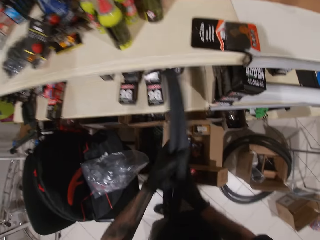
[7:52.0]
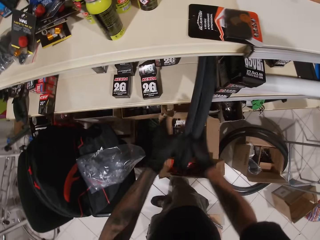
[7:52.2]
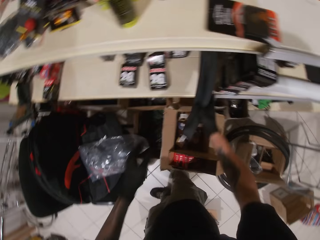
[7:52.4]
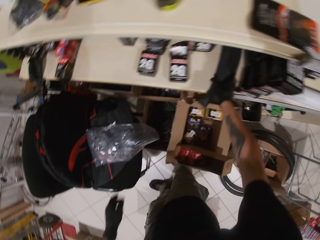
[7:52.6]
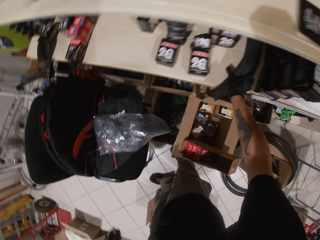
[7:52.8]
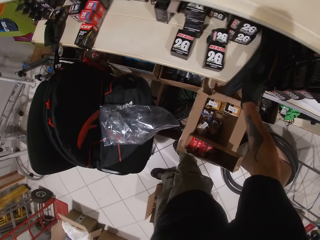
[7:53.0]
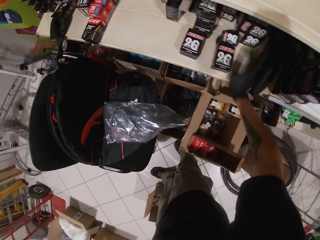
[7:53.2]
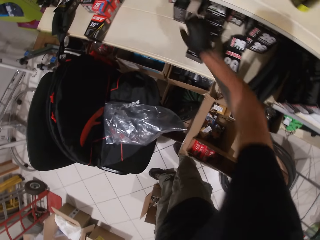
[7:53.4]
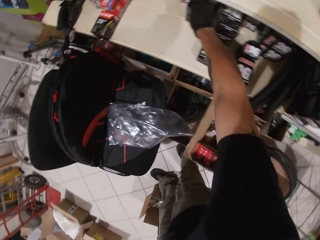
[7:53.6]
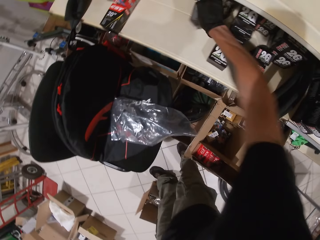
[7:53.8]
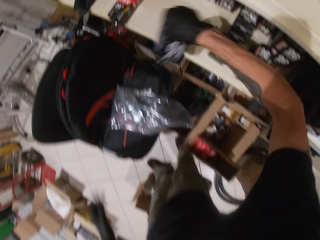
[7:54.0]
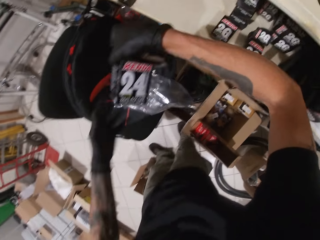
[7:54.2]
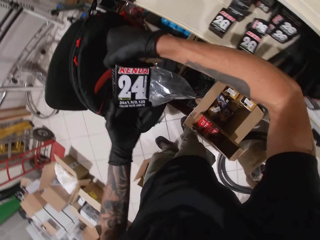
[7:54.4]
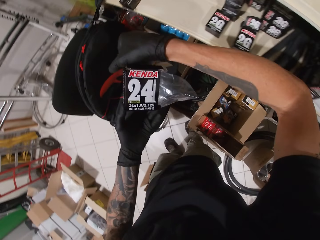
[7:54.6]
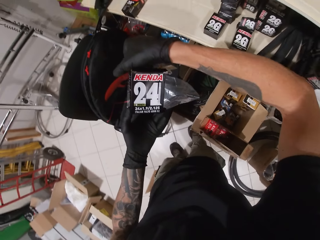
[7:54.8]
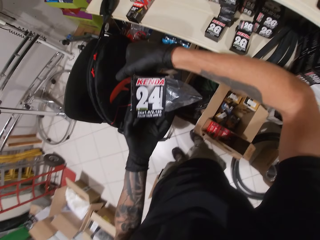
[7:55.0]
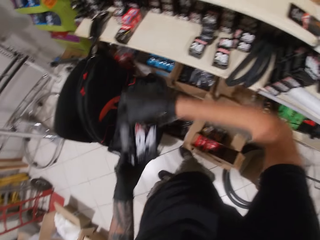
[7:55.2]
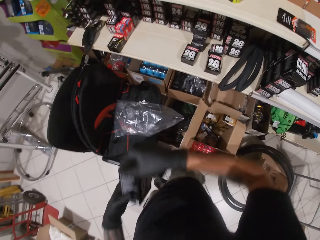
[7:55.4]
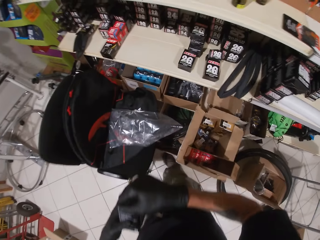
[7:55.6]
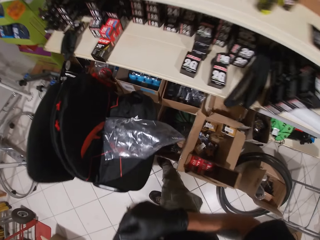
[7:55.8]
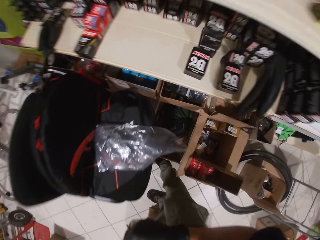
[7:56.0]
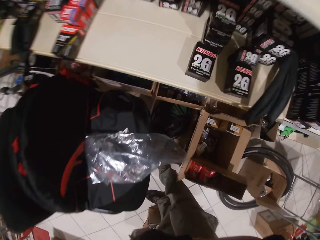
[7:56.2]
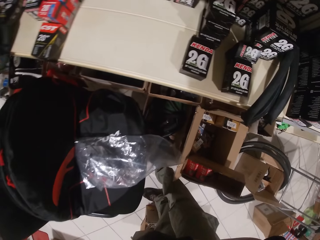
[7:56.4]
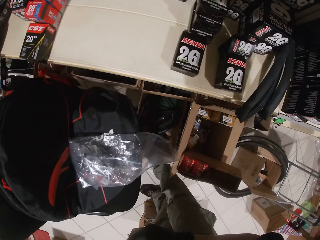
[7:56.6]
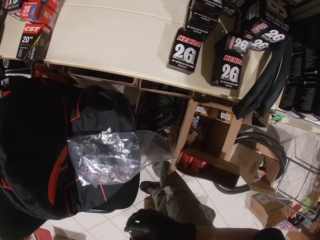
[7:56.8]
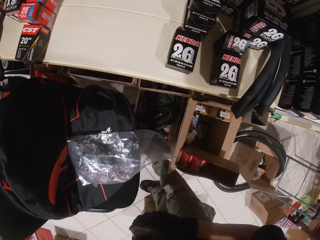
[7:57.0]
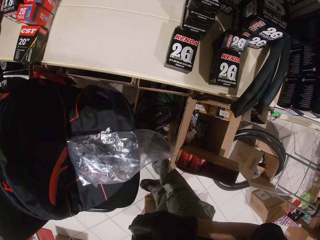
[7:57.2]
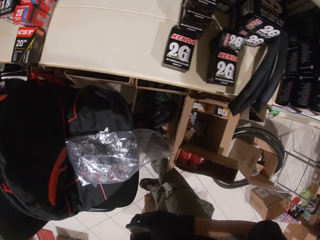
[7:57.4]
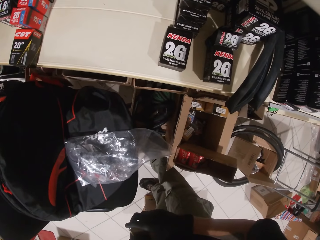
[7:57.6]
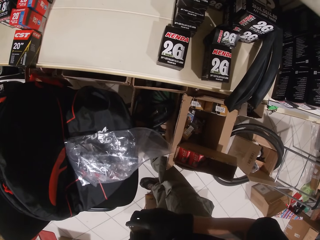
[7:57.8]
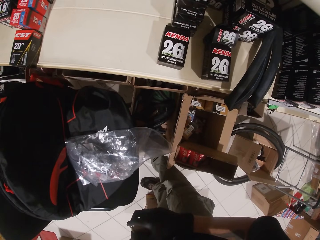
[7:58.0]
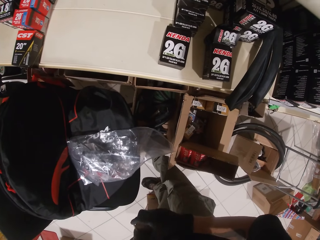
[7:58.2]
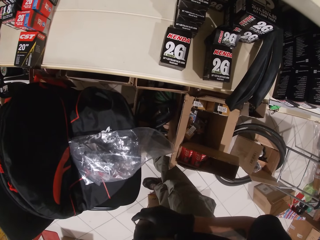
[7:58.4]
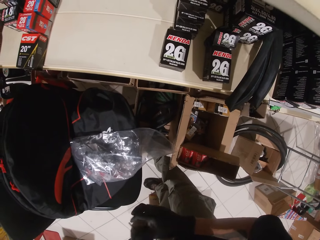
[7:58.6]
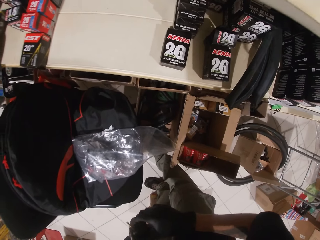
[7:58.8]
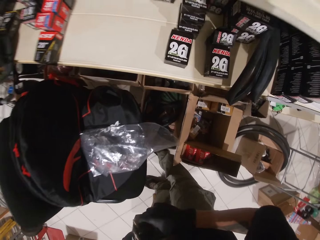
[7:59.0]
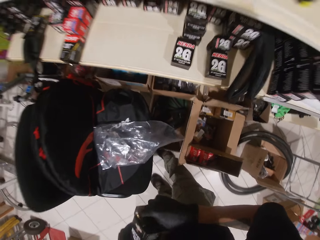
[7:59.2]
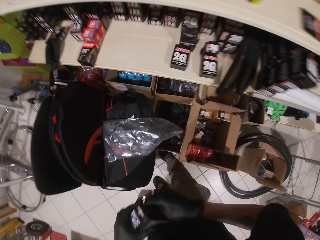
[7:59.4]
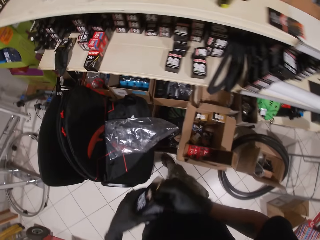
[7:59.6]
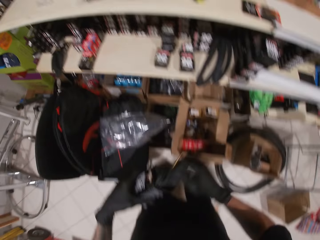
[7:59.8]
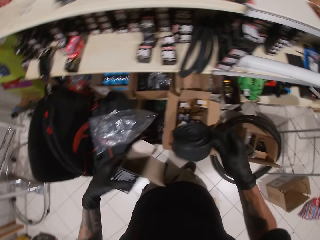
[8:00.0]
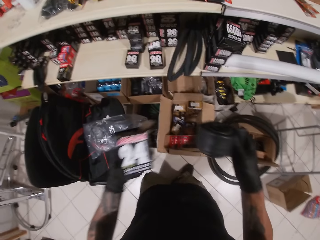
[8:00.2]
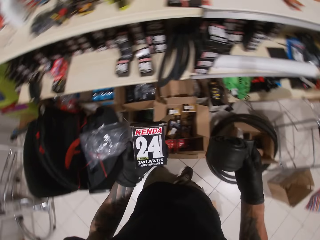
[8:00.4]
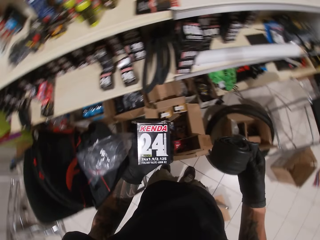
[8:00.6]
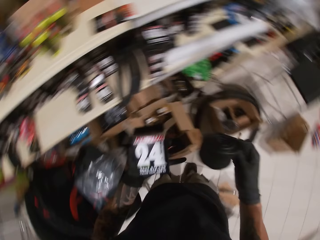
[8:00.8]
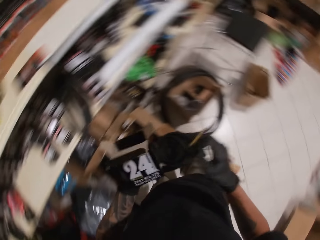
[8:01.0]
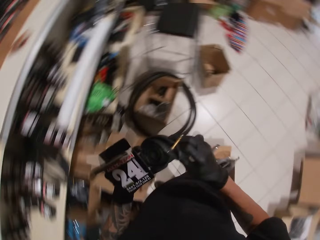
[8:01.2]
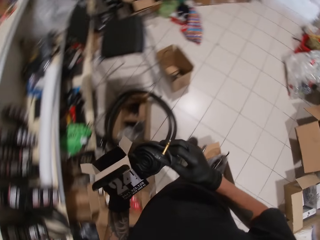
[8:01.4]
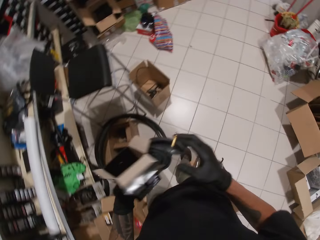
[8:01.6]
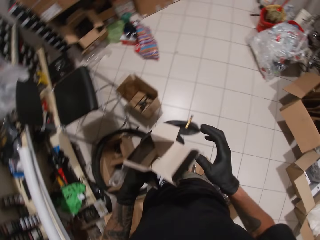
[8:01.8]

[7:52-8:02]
The camera wearer drops the bicycle inner tube inside the shelf with his right hand. He picks a pack from the shelf with his right hand. He holds the pack with his left hand. He looks closer to the shelf. He brings out a bicycle inner tube from the pack with his right hand. He holds the bicycle inner tube with his left hand.

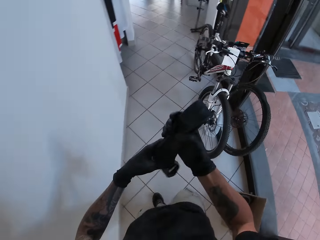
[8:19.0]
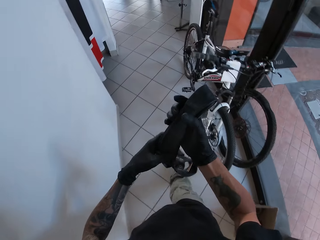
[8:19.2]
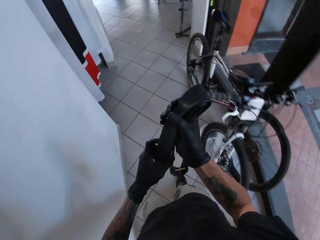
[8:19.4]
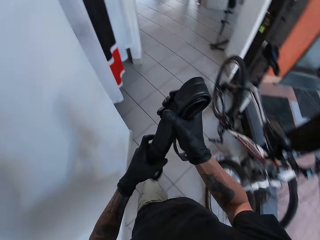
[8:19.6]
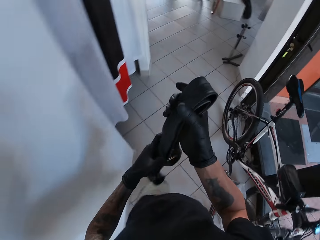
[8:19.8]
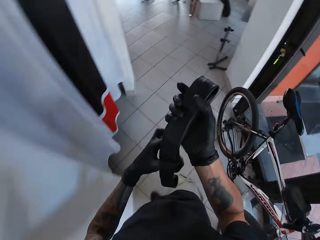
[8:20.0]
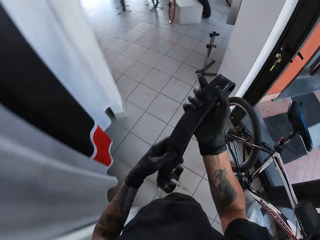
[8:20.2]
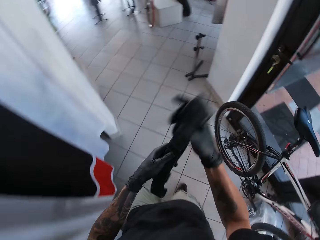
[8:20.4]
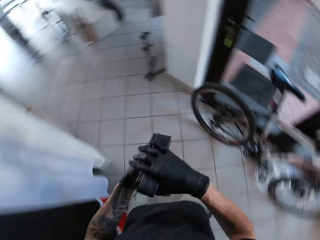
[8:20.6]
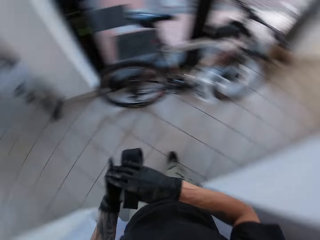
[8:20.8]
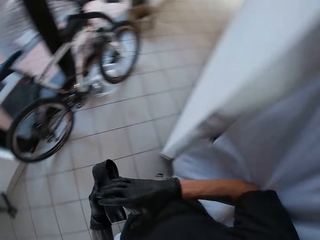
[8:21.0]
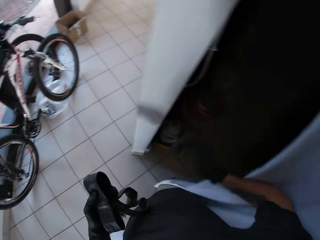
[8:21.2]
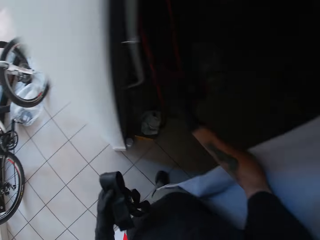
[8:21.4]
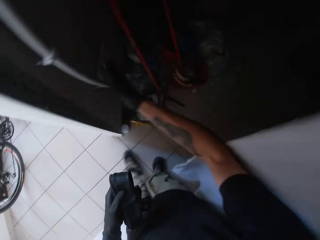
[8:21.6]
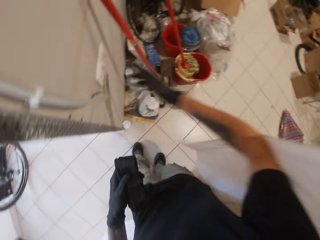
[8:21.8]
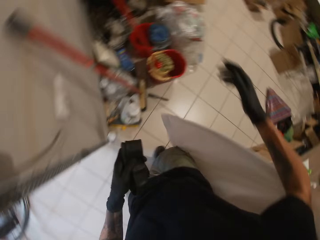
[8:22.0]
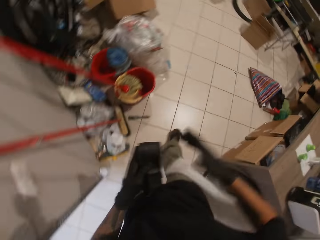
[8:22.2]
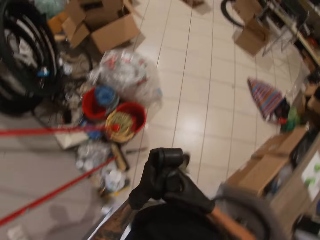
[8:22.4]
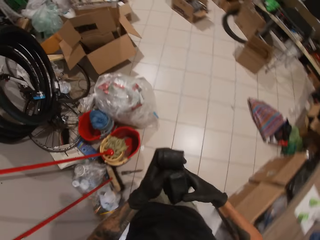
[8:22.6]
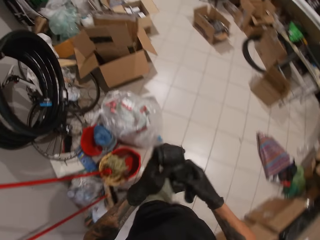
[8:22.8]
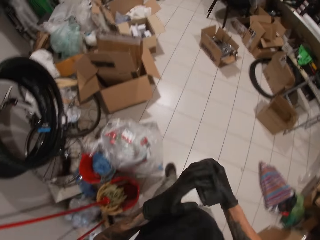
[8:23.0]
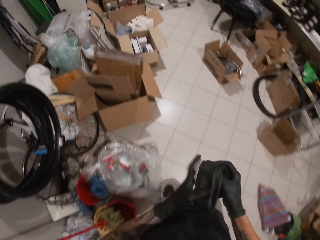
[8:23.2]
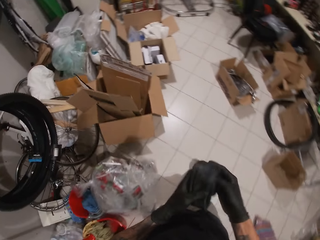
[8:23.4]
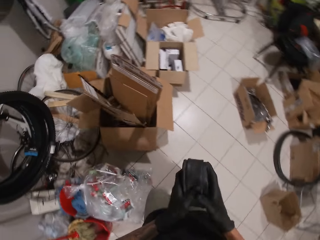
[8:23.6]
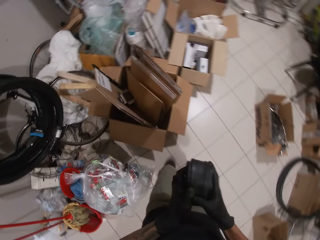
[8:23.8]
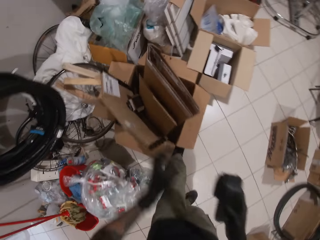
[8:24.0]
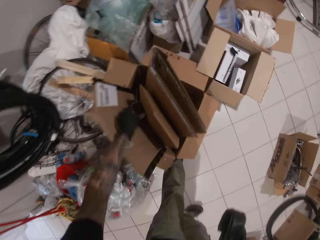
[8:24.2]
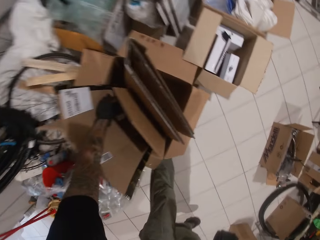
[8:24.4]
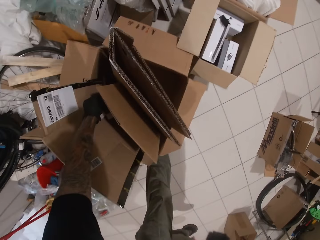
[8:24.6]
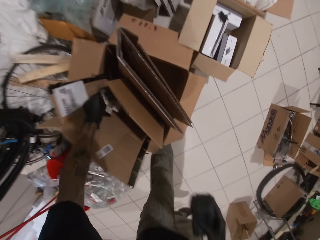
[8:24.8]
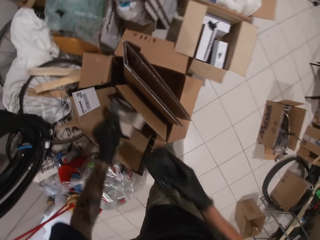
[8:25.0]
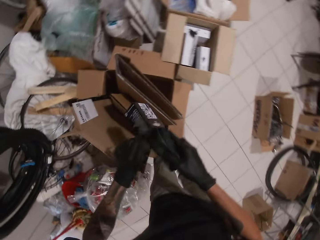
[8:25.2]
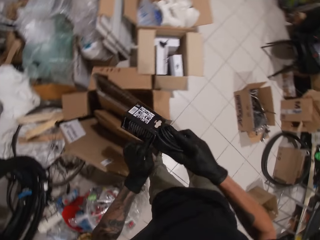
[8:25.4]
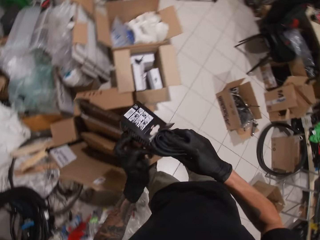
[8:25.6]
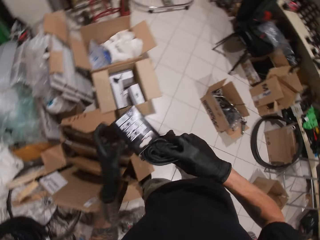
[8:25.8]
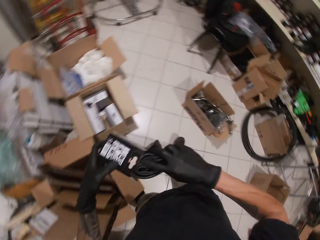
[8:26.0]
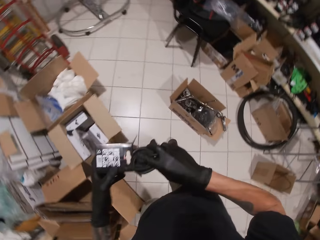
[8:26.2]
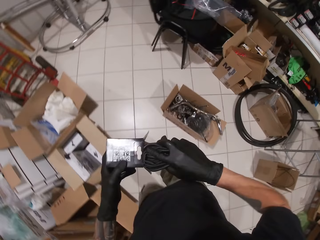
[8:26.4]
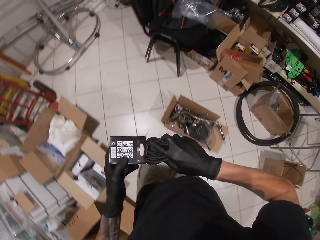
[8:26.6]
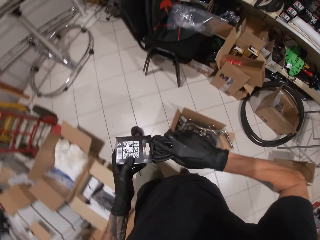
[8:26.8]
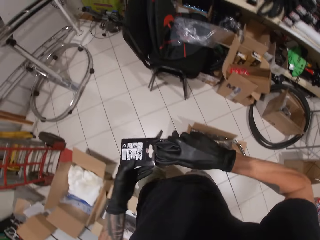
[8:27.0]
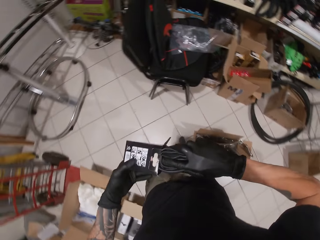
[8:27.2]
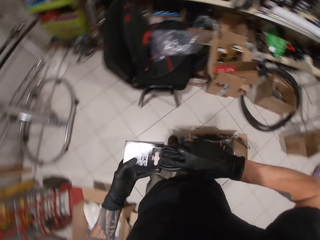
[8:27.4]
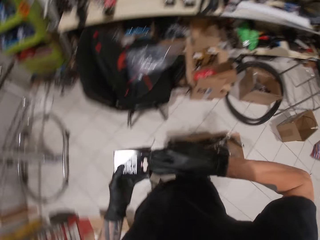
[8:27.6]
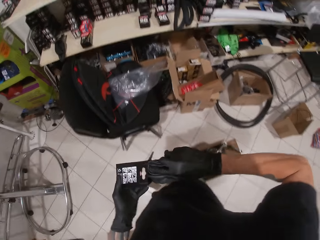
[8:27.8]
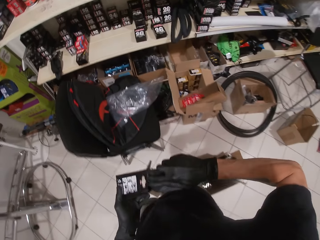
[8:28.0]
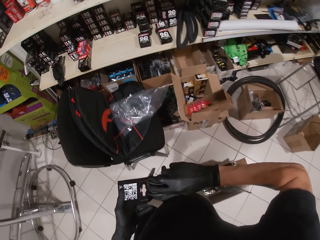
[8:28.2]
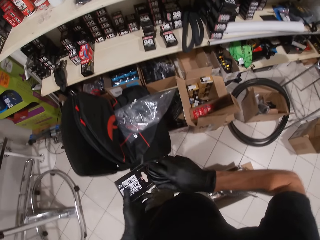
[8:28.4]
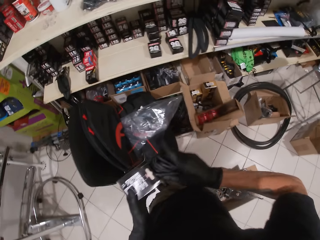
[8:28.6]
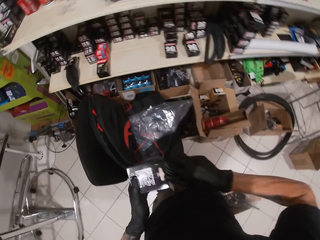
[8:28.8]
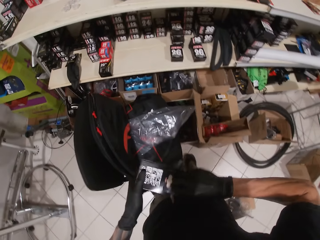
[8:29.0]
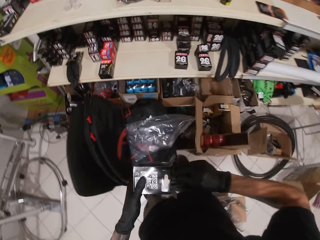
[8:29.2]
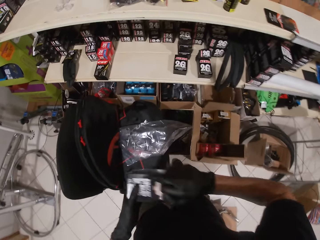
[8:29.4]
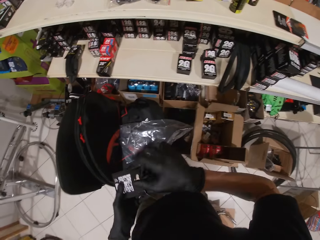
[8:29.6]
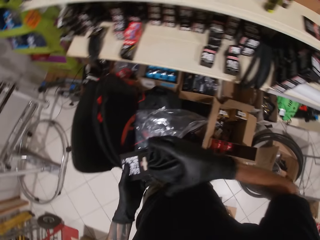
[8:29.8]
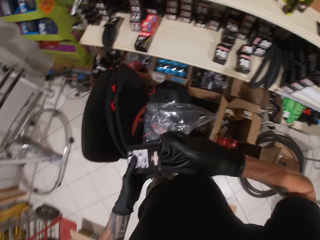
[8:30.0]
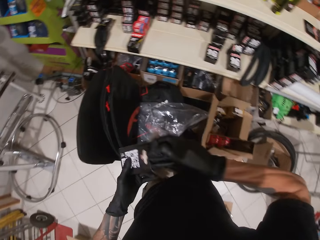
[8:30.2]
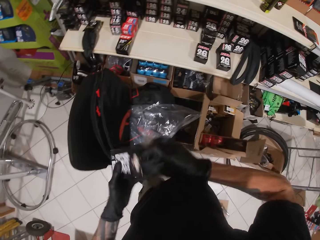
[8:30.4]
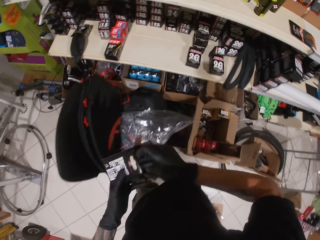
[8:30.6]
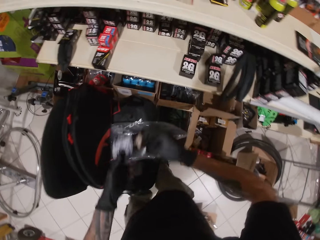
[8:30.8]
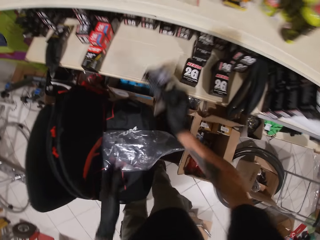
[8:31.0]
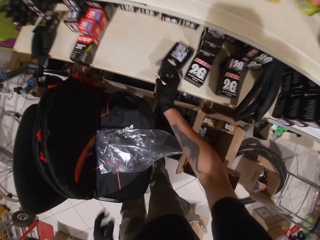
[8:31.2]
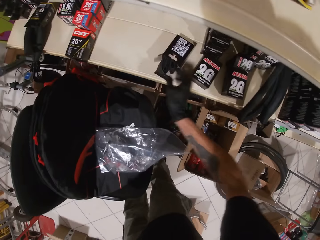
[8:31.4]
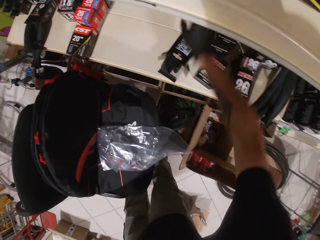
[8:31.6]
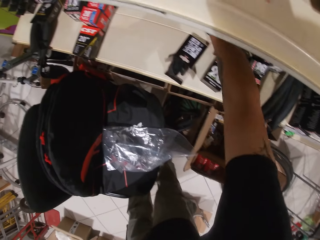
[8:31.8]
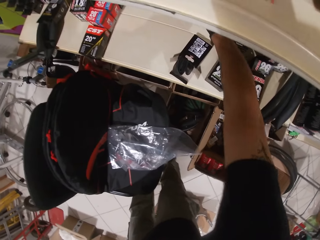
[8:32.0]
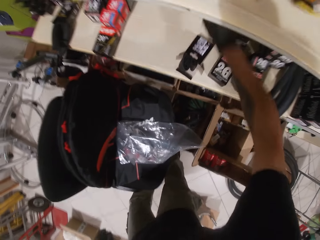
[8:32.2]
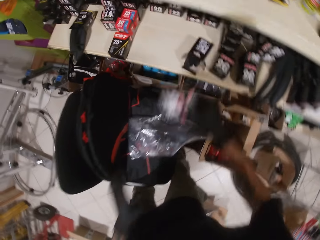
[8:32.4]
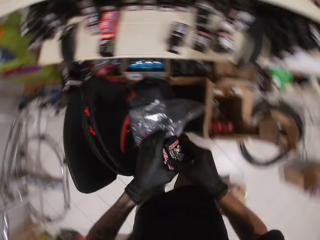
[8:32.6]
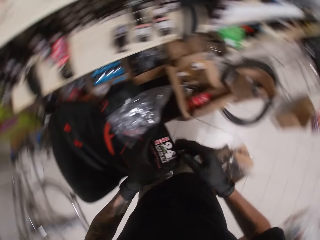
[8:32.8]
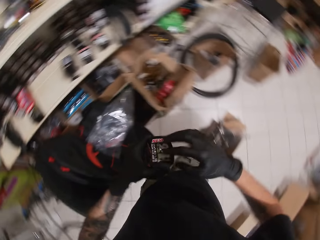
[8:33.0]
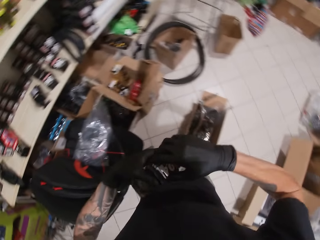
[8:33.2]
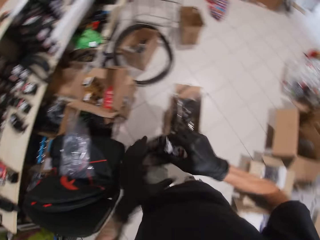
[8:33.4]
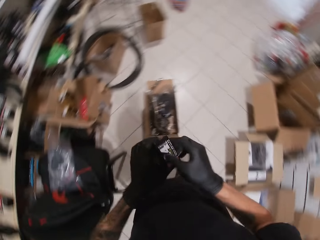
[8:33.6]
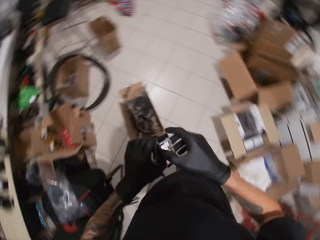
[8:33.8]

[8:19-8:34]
The camera wearer moves the curtain with his right elbow. He turns on the light with his left hand. He folds the bicycle inner tube with both hands. He walks in the room. He picks a pack from the carton on the floor with his left hand. He puts the bicycle inner tube inside the pack with his right hand. He drops the pack in a shelf with his left hand. He picks a pack from the shelf with his right hand. He holds the pack with his left hand.
